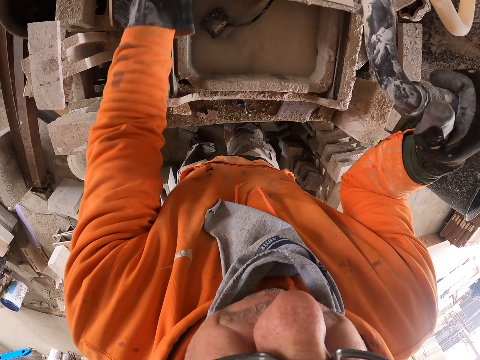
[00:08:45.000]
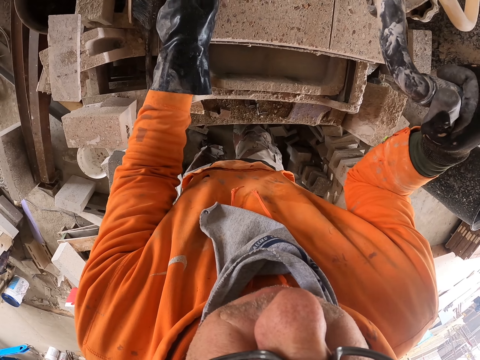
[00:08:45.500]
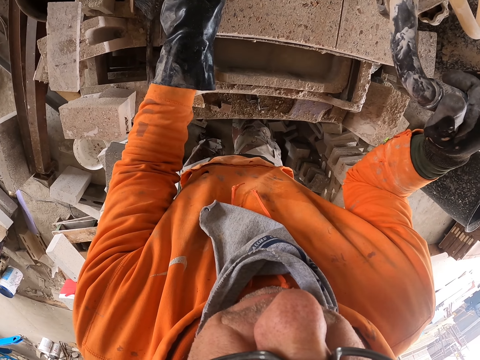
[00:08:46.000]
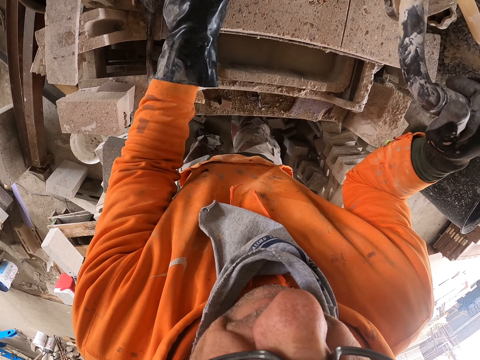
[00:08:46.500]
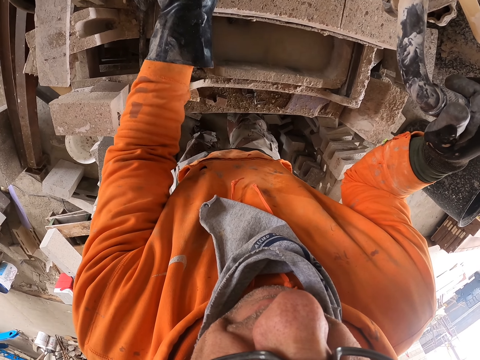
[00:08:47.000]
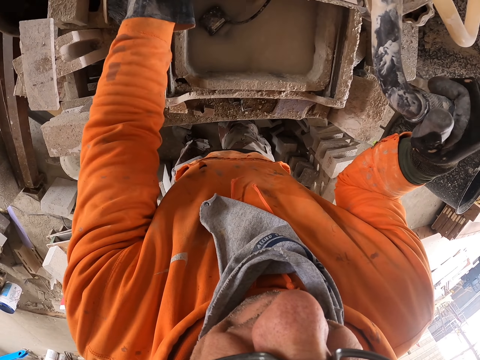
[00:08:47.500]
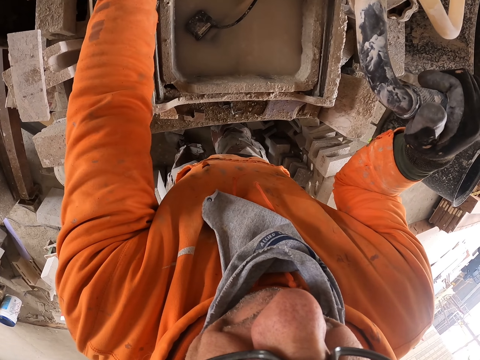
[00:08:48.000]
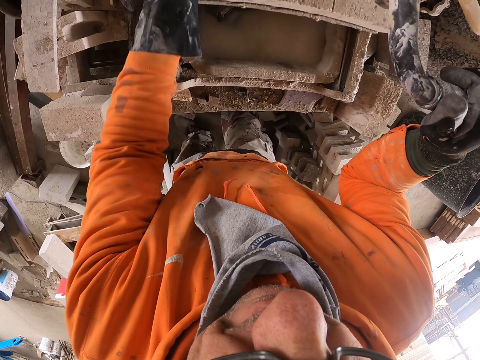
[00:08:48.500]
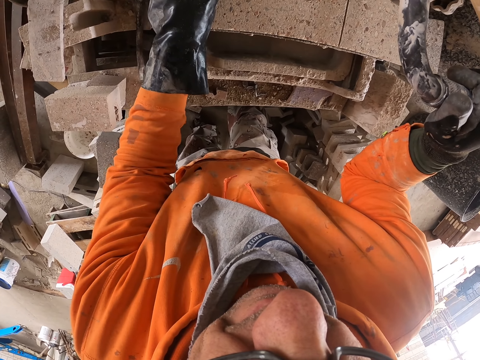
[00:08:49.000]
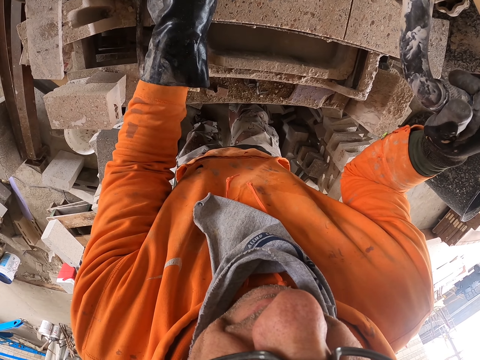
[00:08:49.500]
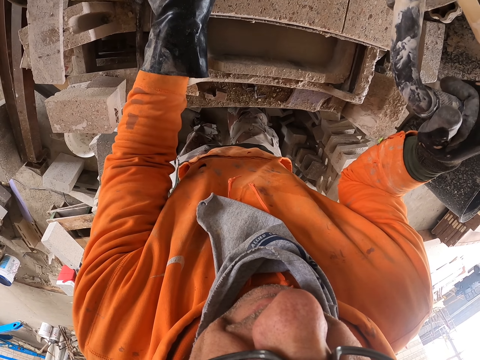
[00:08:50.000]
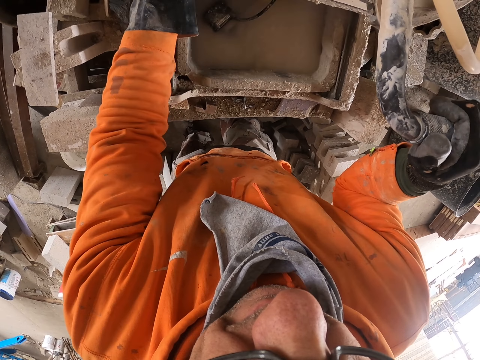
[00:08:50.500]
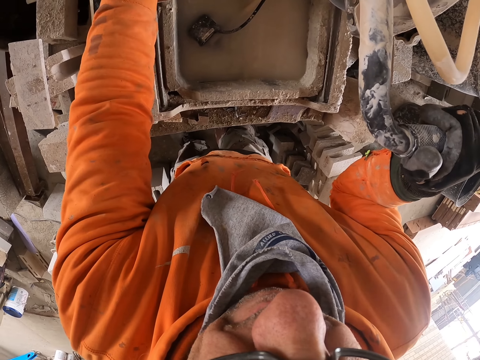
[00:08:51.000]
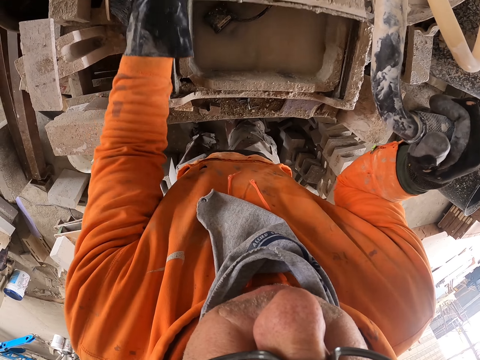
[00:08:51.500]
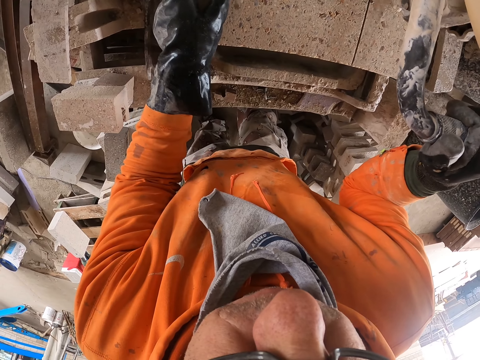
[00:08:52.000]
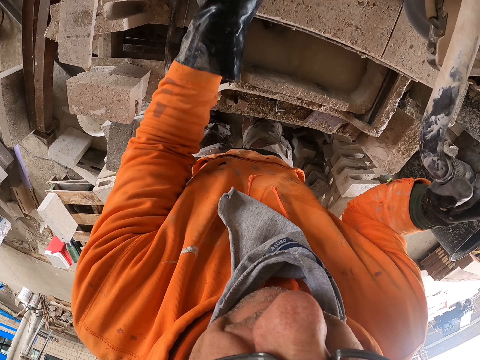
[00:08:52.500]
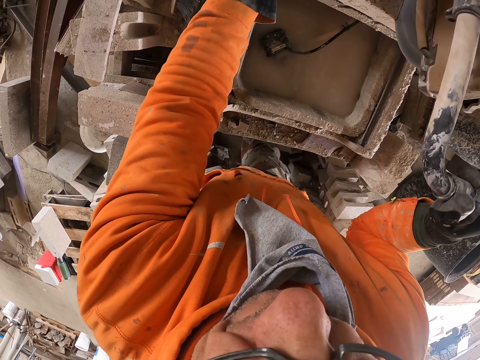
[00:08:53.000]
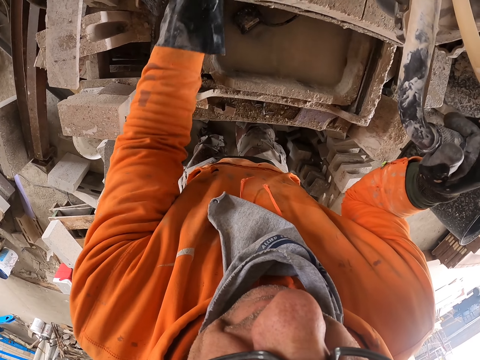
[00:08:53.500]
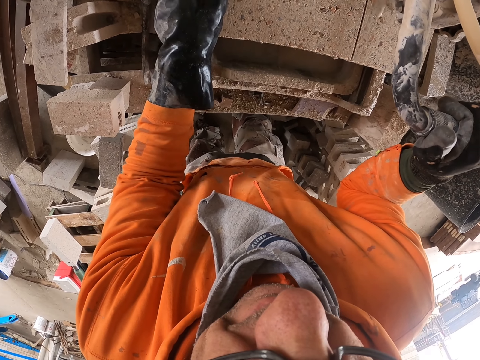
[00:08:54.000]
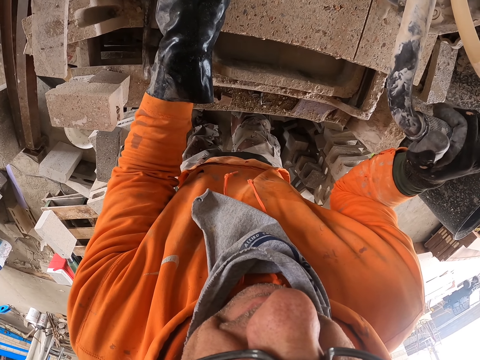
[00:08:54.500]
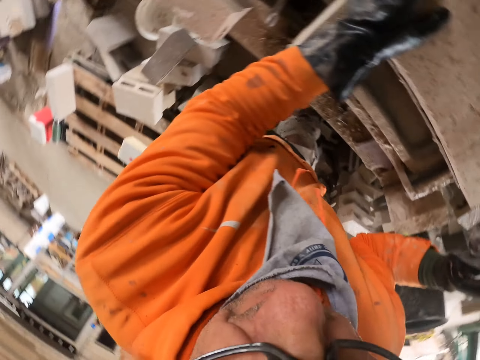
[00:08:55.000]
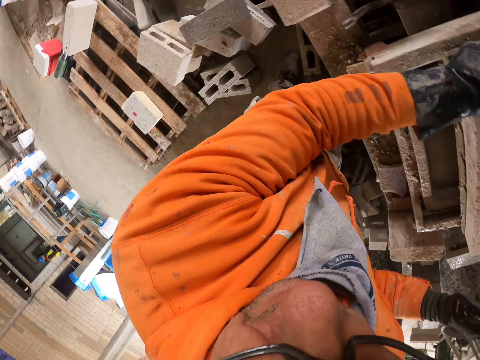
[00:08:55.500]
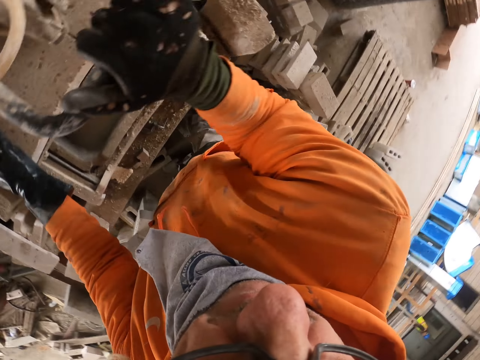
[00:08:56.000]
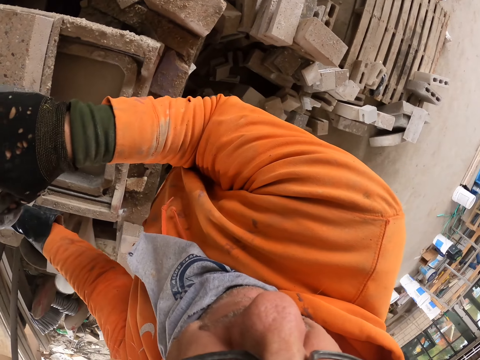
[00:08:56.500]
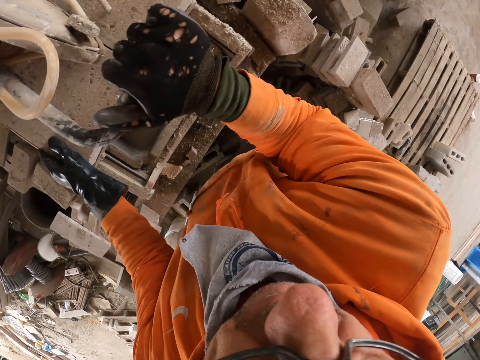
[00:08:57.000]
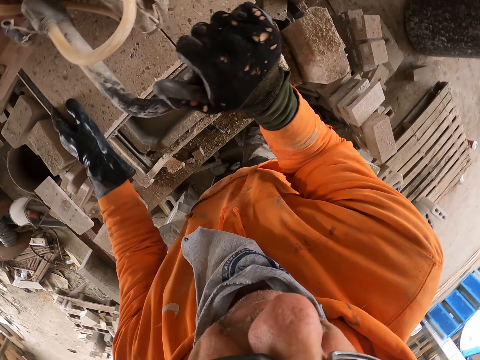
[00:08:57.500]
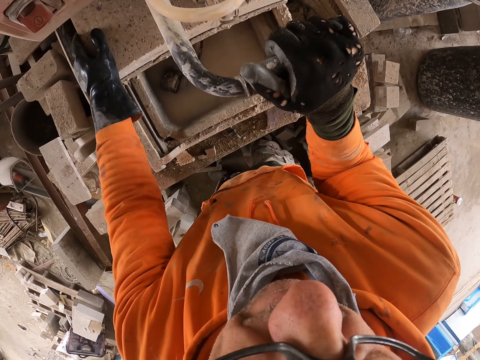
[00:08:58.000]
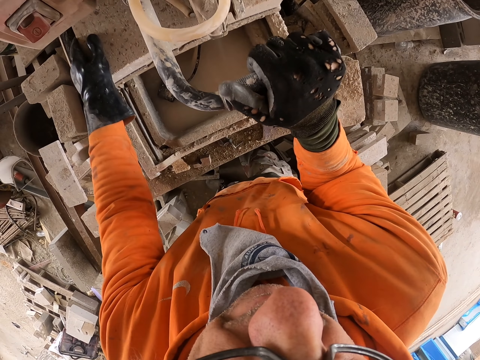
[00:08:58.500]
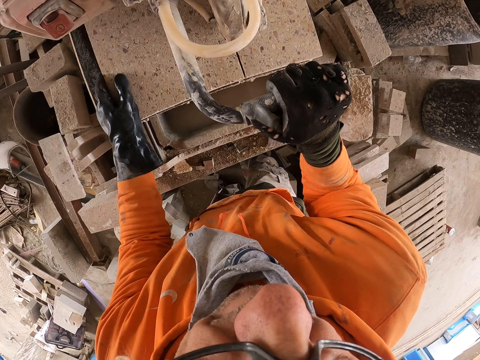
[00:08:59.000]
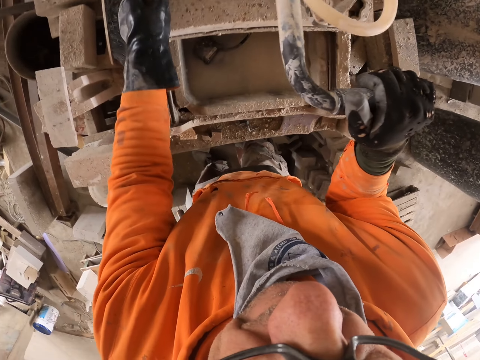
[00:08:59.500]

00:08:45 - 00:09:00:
The camera wearer turns around. They cut a concrete brick.

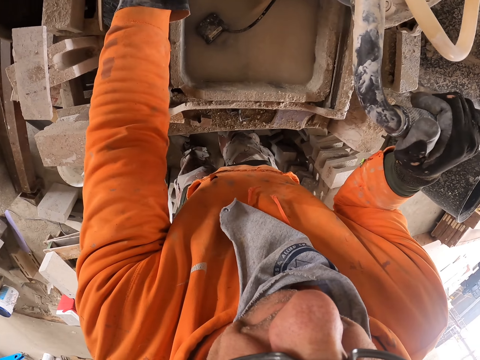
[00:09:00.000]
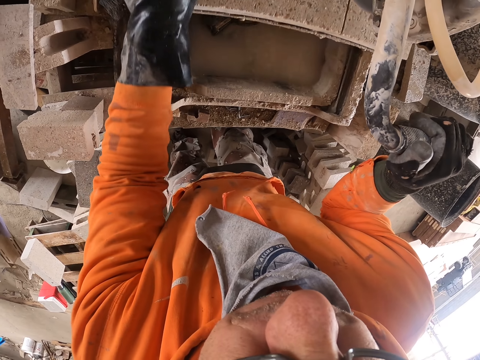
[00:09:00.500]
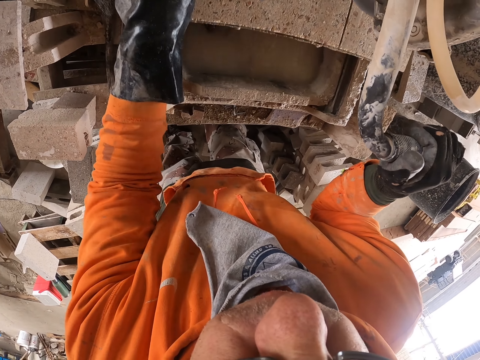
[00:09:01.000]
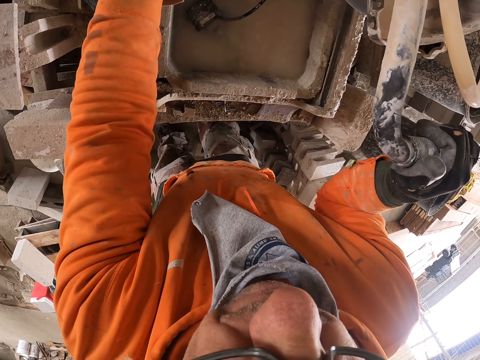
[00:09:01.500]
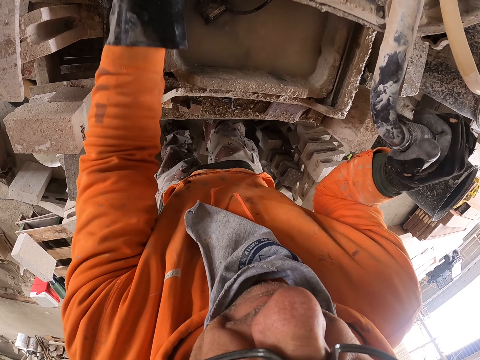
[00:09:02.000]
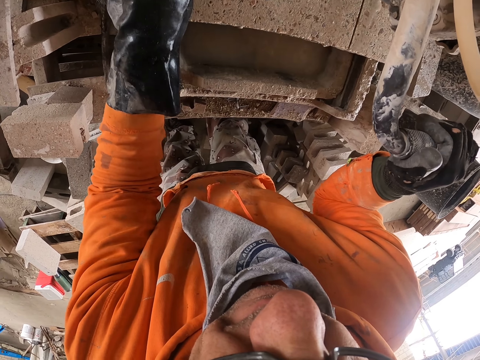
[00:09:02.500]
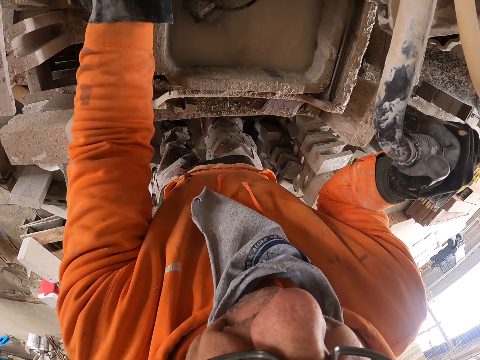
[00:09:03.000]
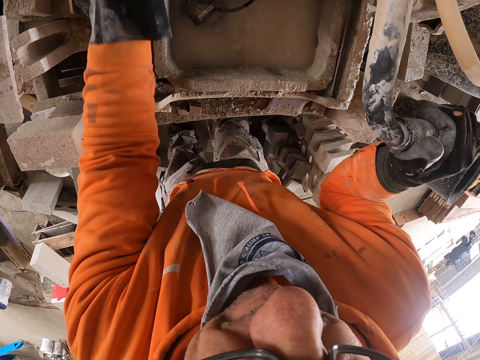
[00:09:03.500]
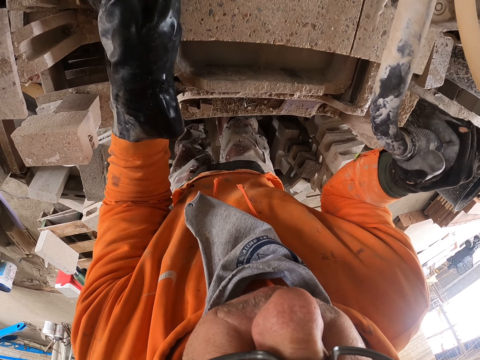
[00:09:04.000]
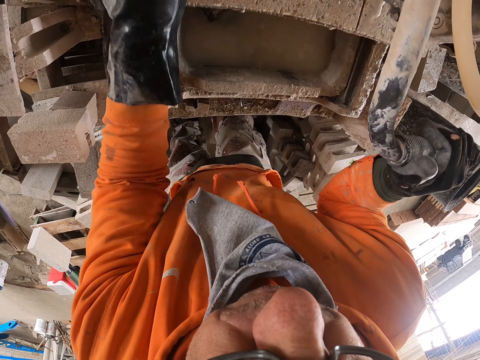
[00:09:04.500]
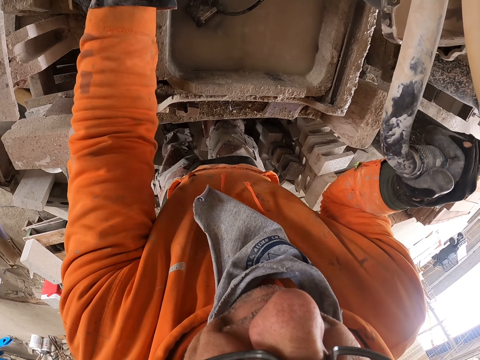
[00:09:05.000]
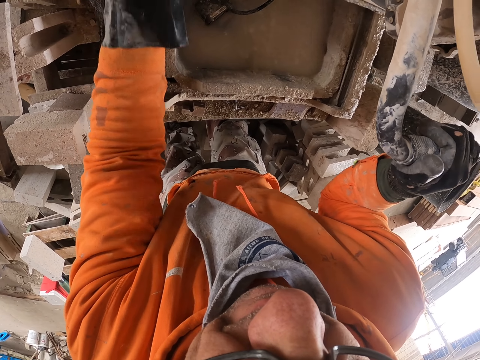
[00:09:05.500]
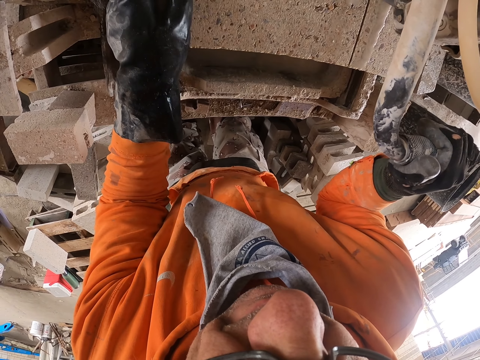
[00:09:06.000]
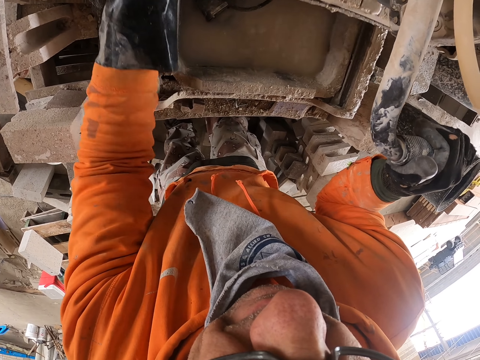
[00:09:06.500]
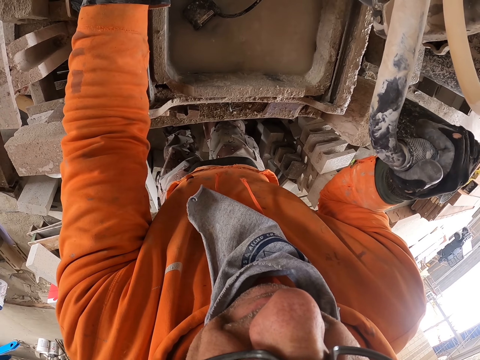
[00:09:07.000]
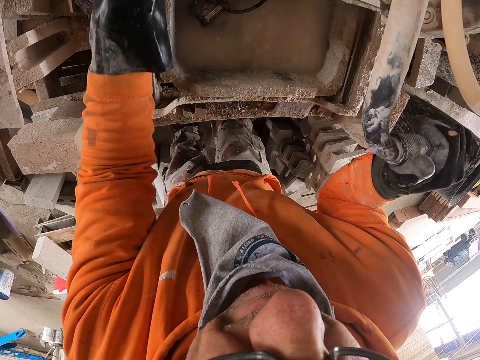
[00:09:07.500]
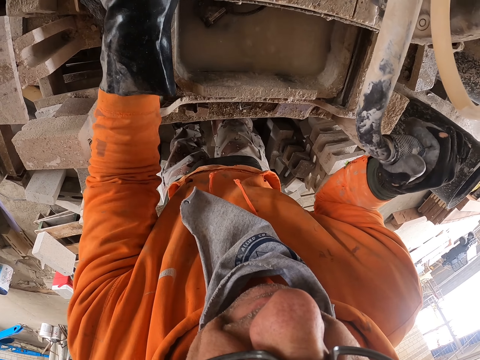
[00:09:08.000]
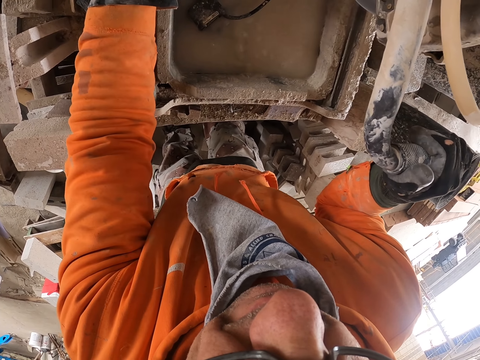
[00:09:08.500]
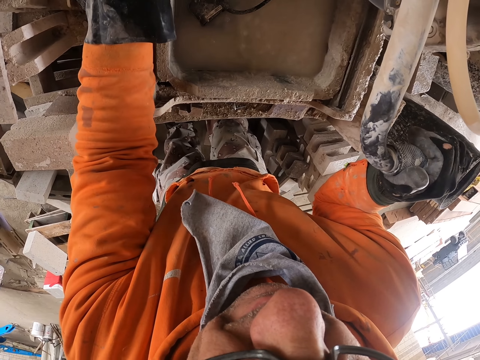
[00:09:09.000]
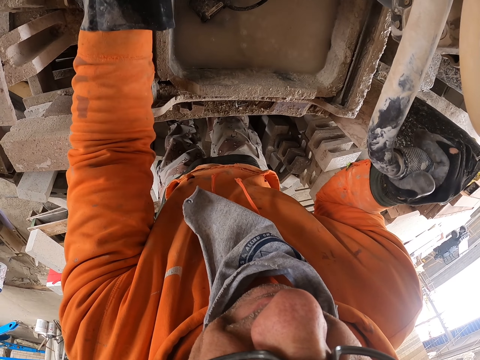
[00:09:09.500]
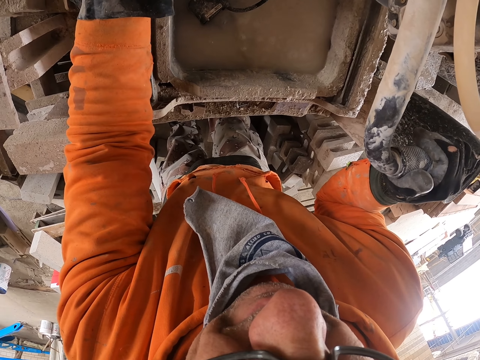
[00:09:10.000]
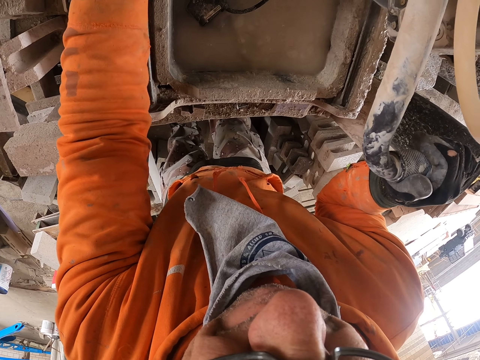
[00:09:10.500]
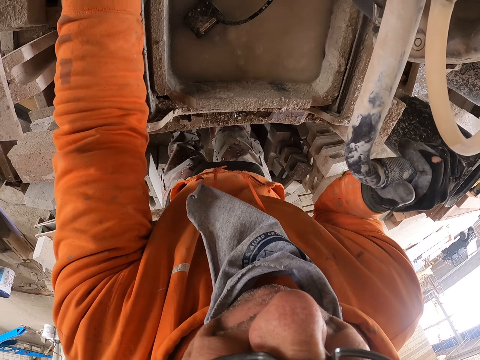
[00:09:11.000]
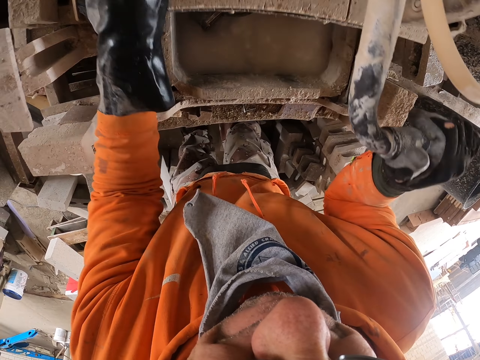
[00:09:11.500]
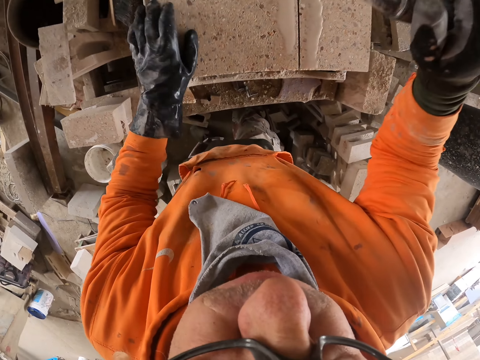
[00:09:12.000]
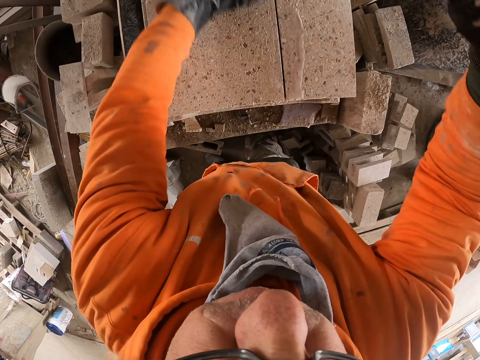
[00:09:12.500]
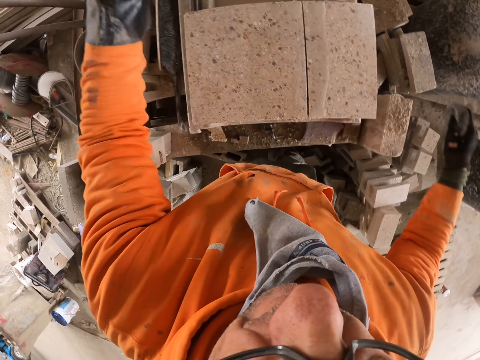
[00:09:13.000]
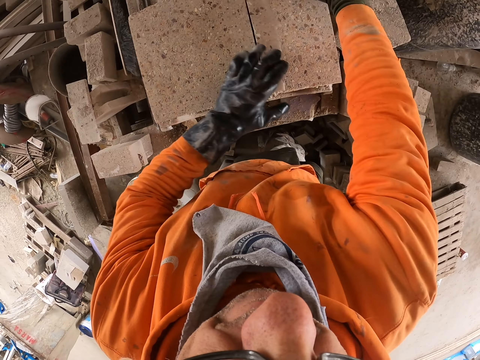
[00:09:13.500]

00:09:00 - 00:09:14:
The camera wearer turns around. They cut a concrete brick. They turn around.
